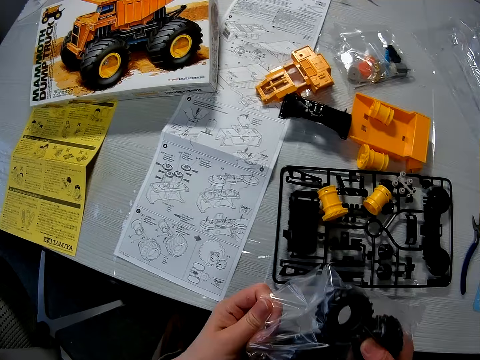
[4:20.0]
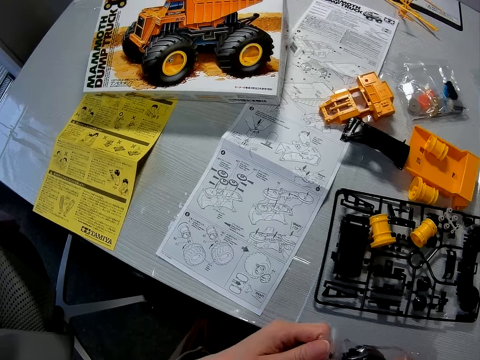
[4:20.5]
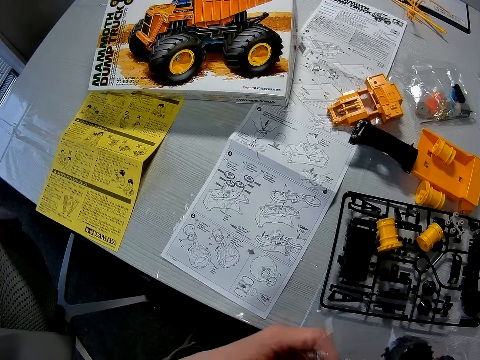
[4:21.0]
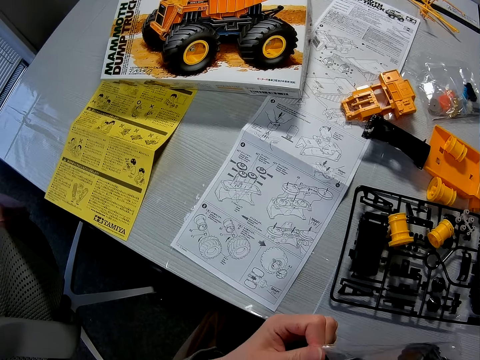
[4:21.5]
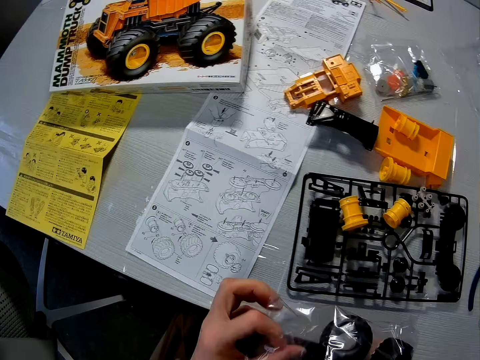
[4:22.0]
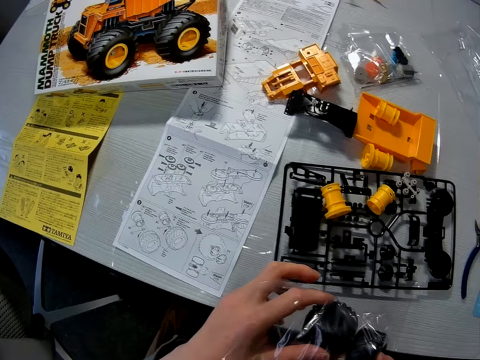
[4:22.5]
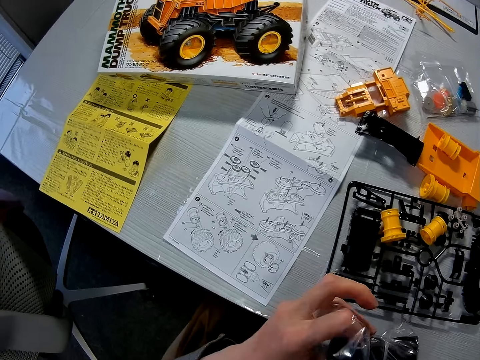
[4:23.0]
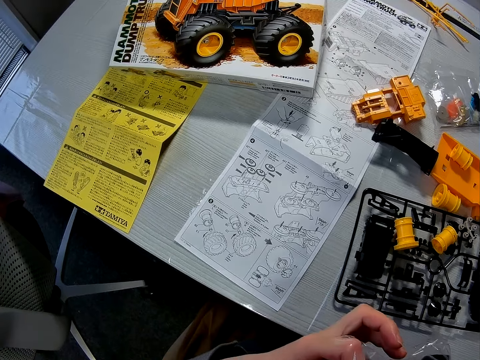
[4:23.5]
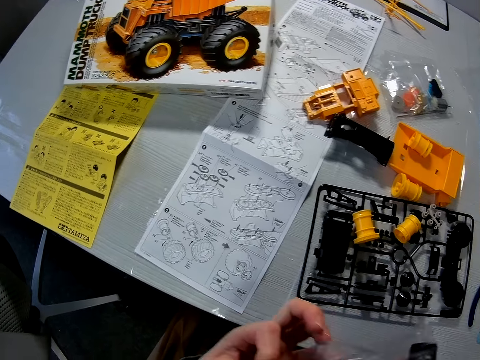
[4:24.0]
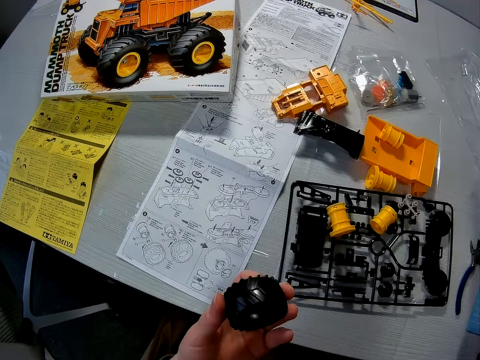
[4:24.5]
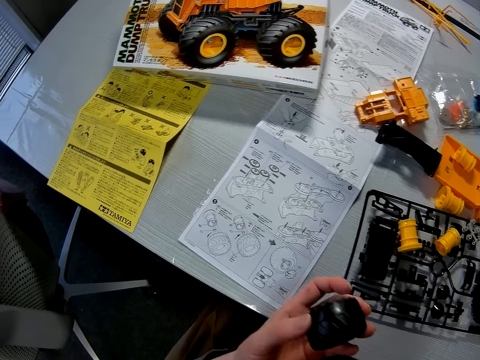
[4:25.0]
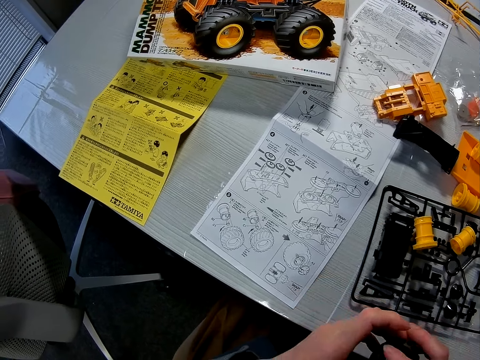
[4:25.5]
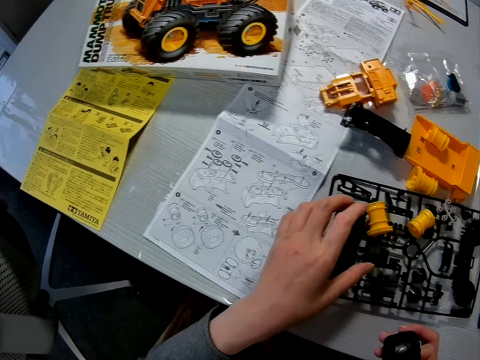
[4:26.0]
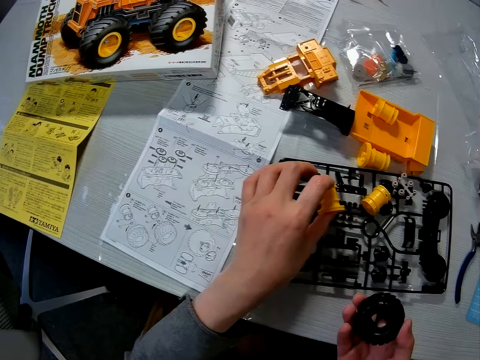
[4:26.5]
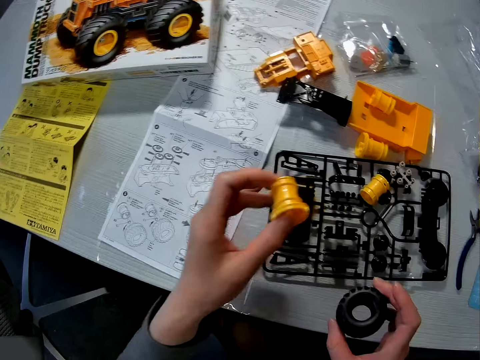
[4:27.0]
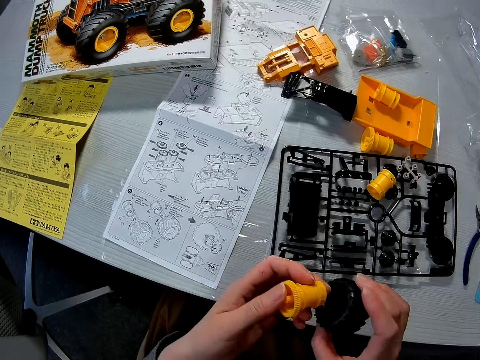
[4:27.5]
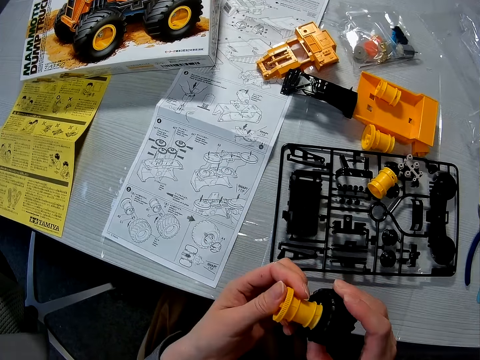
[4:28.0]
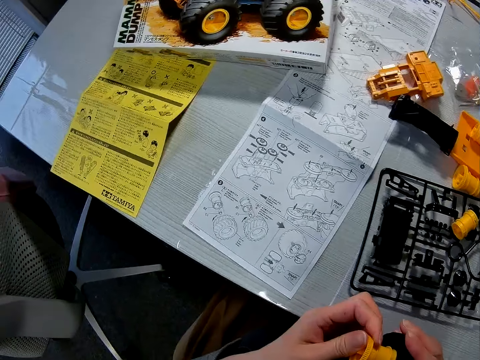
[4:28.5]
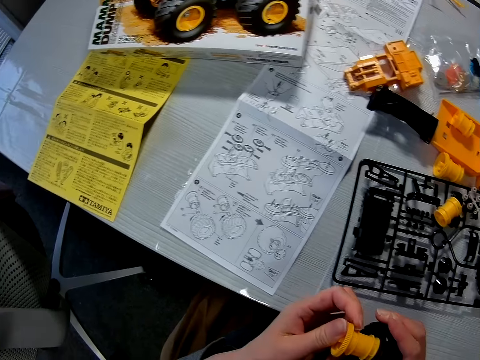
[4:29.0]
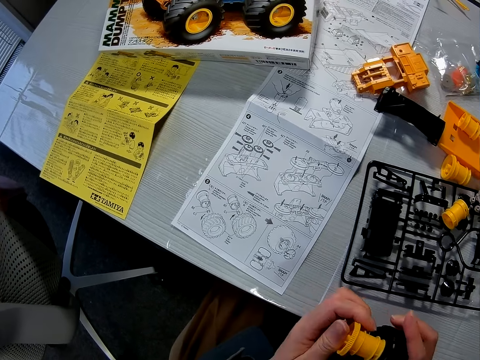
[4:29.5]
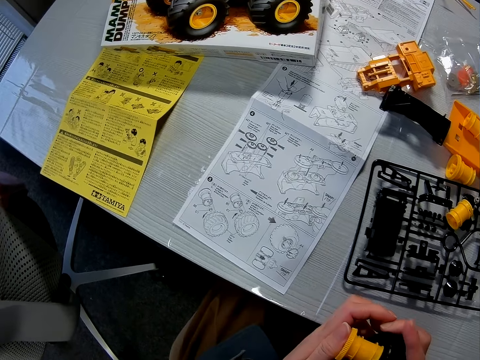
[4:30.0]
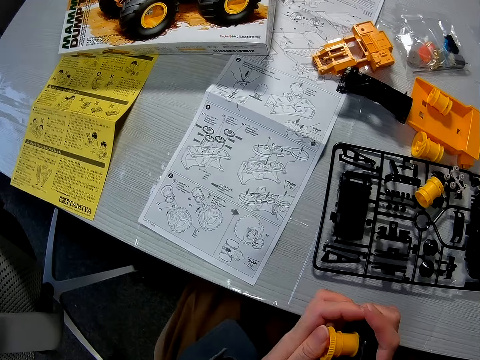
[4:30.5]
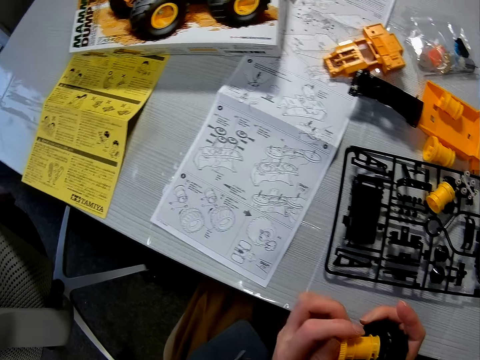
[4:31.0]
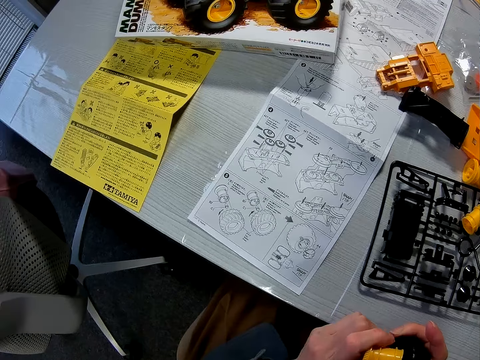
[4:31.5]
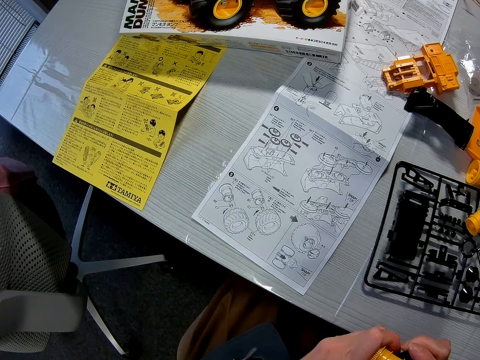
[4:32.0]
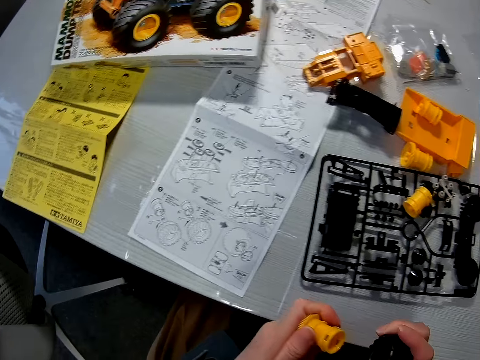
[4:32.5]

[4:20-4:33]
The camera wearer opens the pack of tyres of the toy truck with his hands. He tears the nylon of the toy material. He removes a tyre from the nylon paper with his left hand. He passes the tyre to his right hand. He picks up a rim on the table with his left hand. He puts the rim in the tyre with his hands. He connects the toy material.

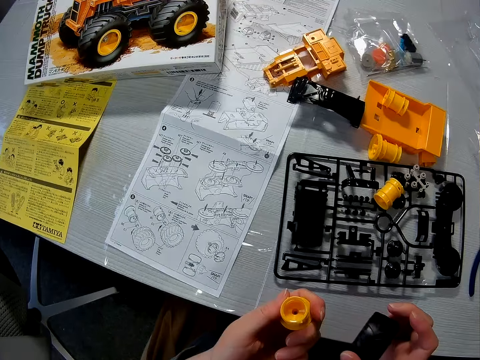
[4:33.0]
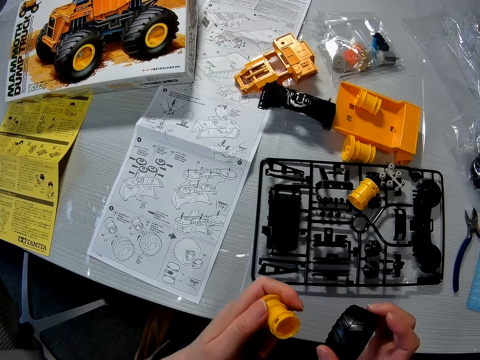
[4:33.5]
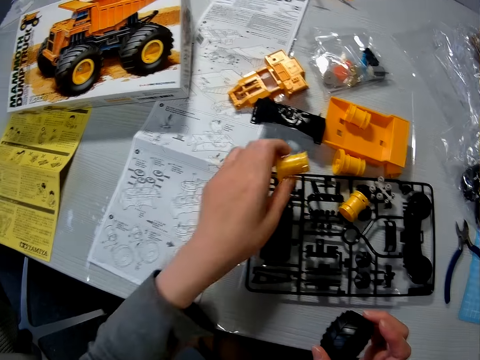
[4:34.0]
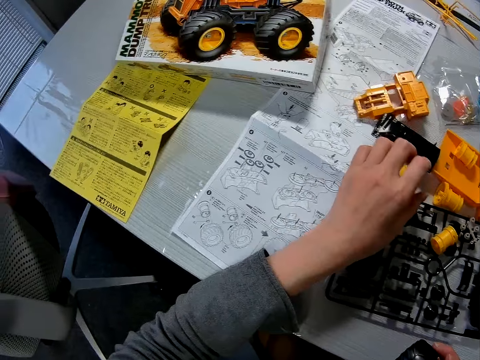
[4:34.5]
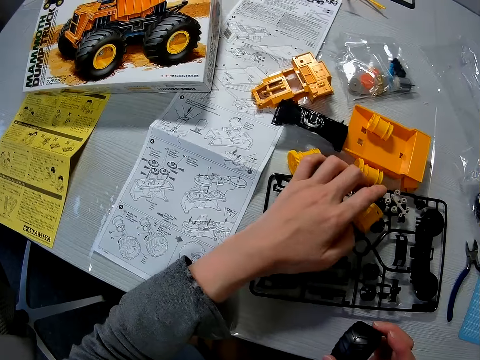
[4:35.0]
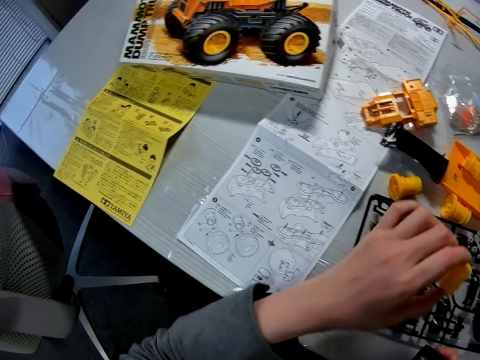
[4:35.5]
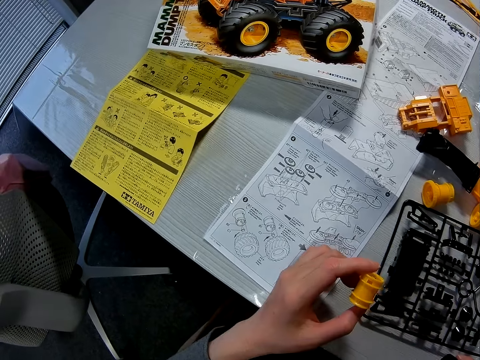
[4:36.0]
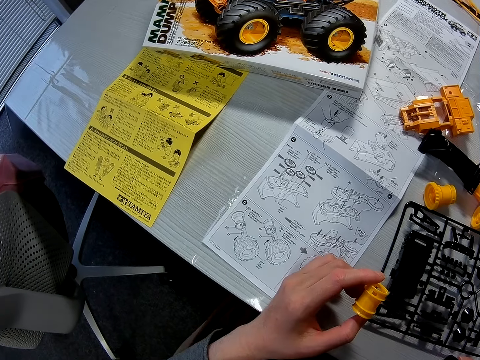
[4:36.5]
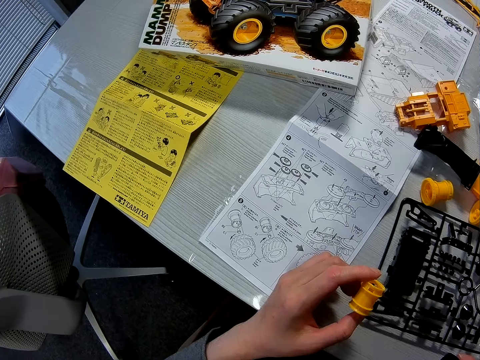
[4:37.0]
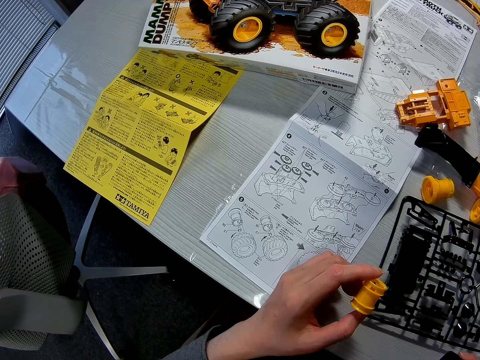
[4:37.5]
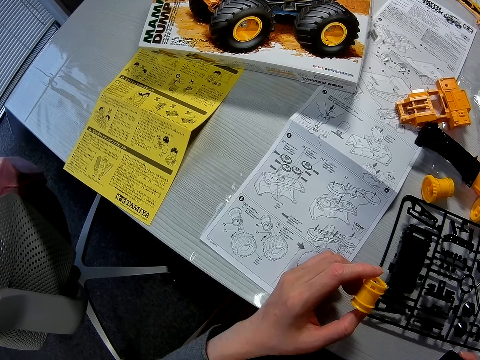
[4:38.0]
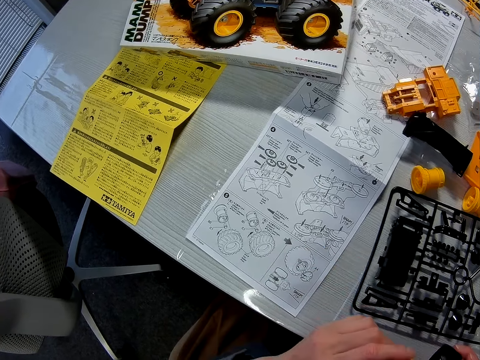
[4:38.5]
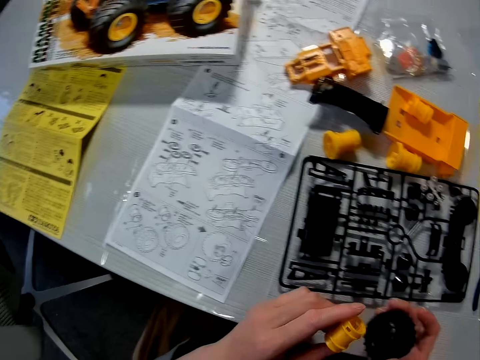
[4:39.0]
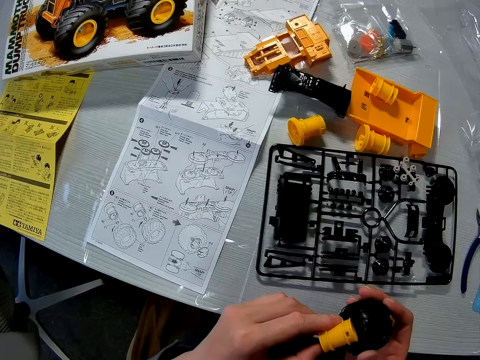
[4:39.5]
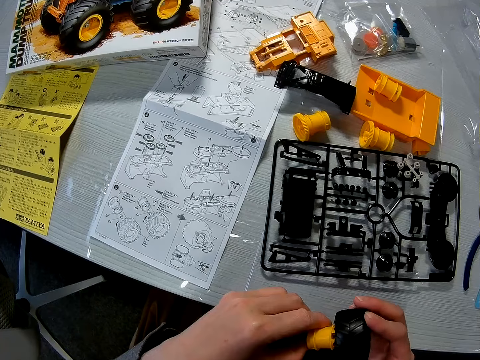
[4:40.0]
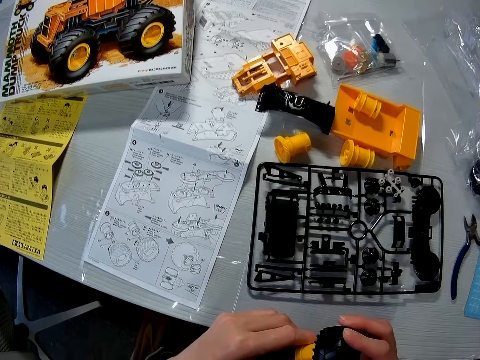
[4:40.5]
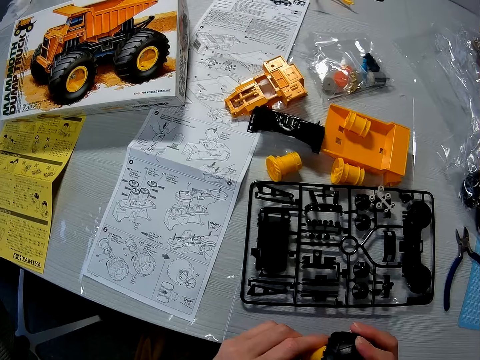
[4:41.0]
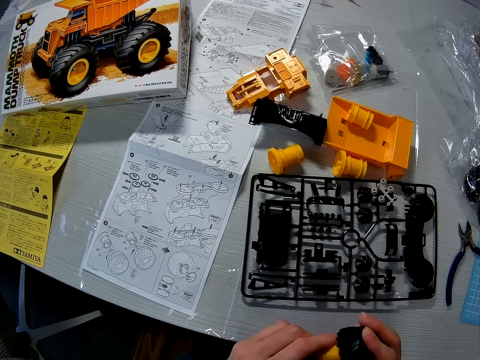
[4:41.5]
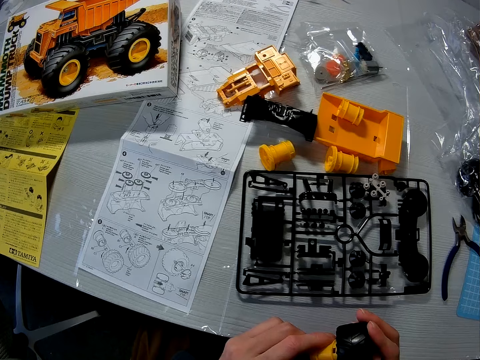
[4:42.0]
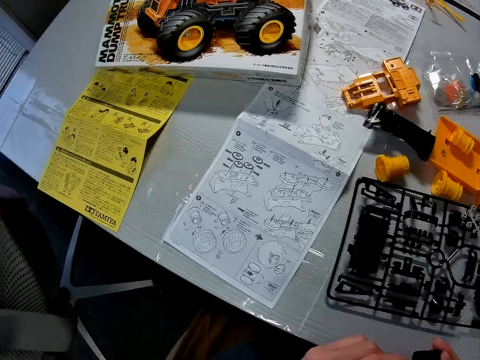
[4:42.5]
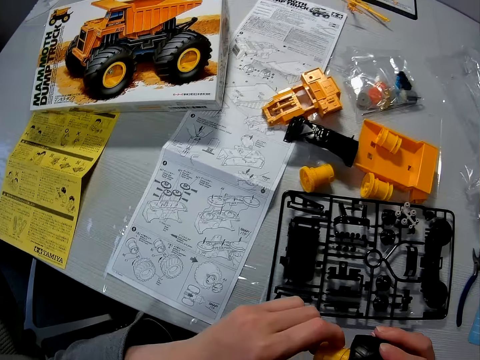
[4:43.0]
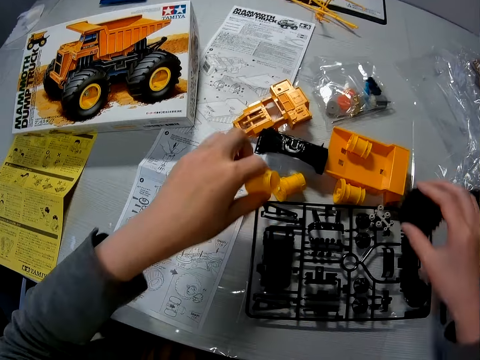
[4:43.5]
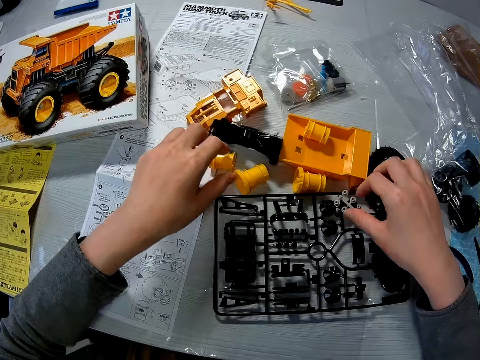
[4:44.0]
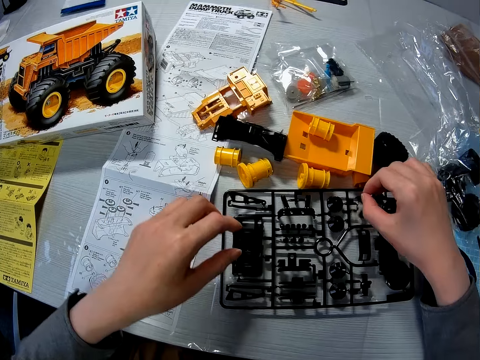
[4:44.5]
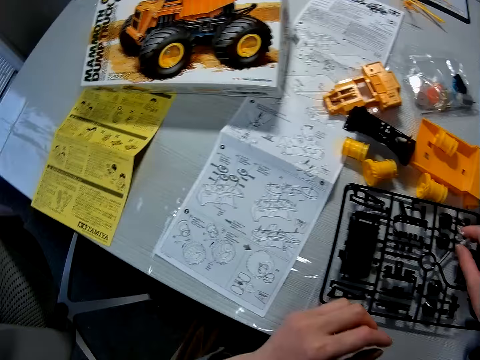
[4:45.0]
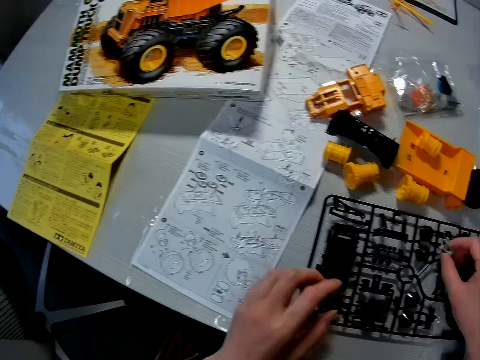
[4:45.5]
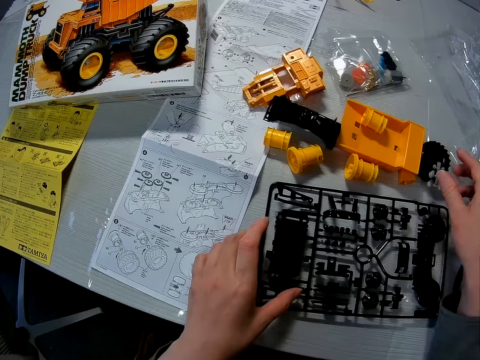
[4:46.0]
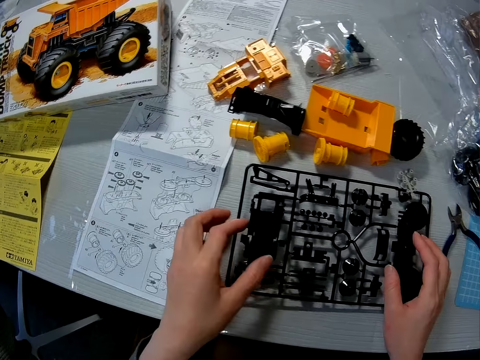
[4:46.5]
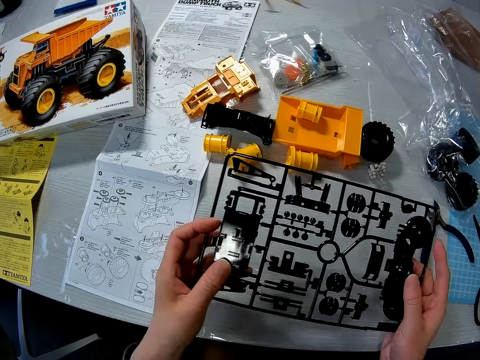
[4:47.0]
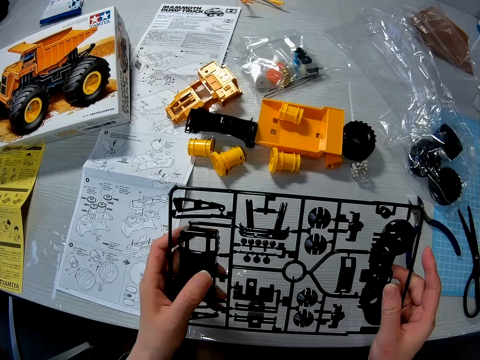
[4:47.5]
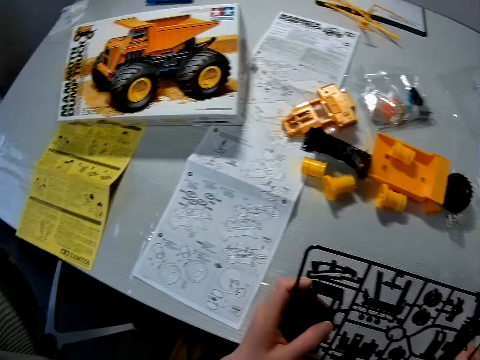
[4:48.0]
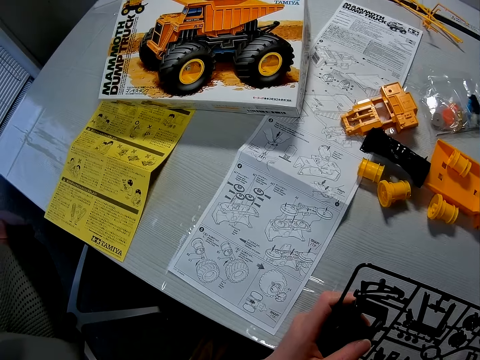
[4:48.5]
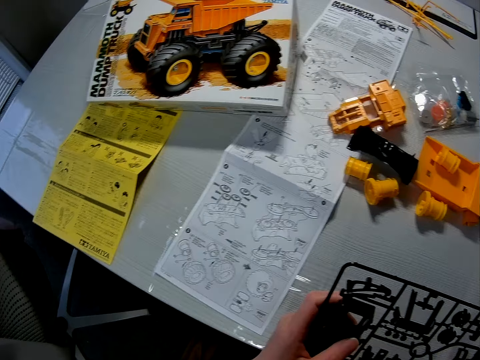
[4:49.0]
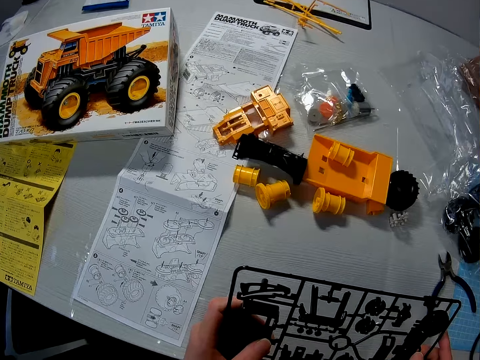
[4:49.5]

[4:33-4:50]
The camera wearer drops the rim on the table. He picks up a second rim on the table with his left hand. He puts the second rim in the tyre with his hands. He connects the toy material. He puts the second rim and the tyre on the table with his hands. He puts the toy part on the table. He picks up the toy part from the table.
